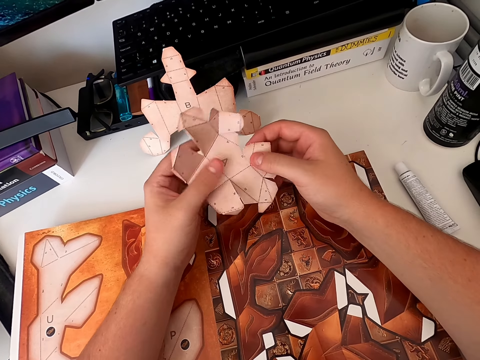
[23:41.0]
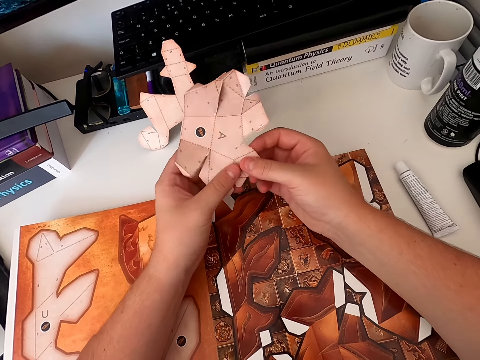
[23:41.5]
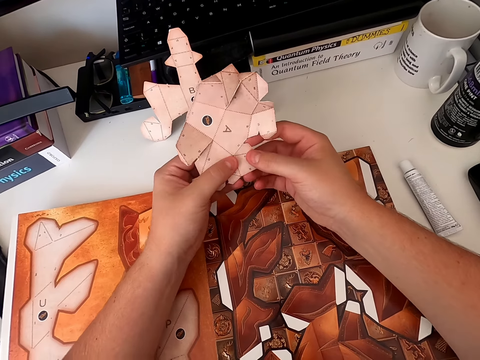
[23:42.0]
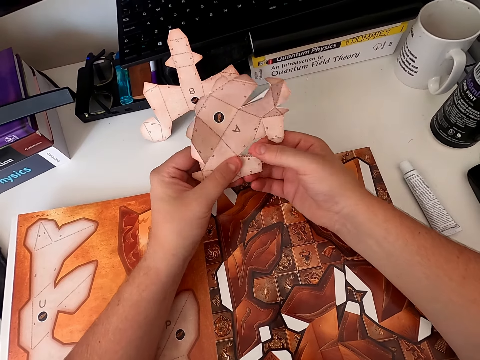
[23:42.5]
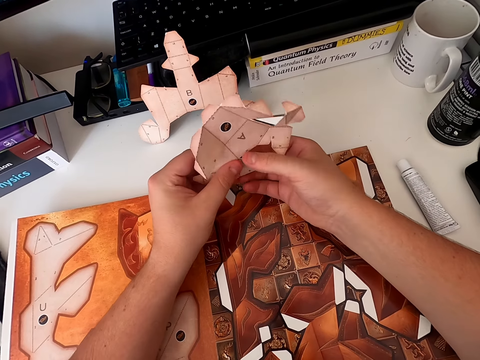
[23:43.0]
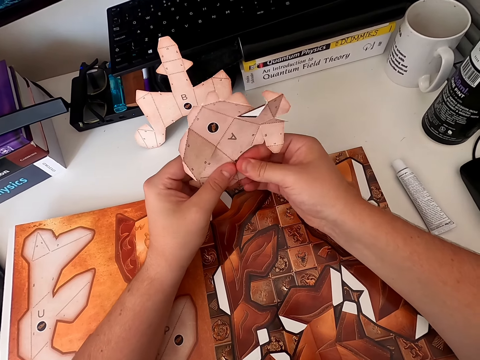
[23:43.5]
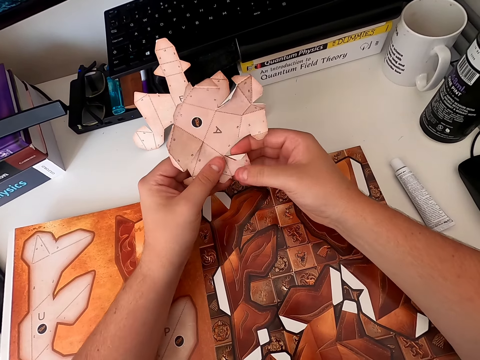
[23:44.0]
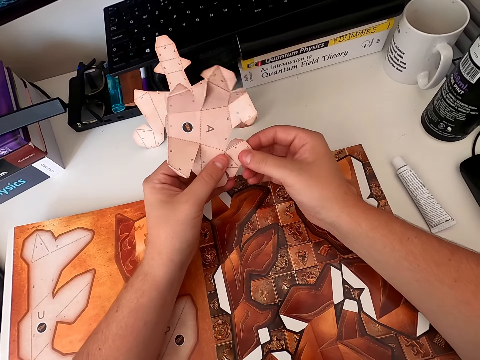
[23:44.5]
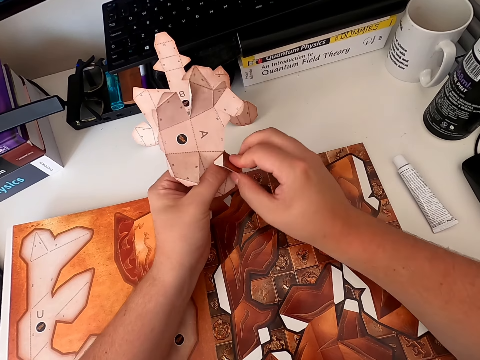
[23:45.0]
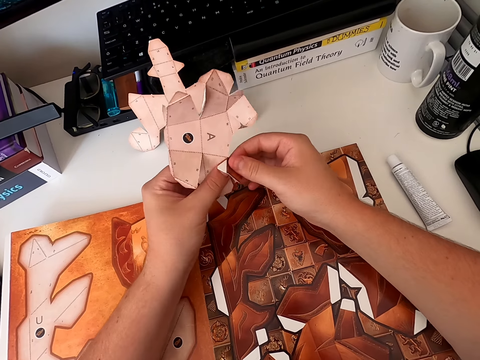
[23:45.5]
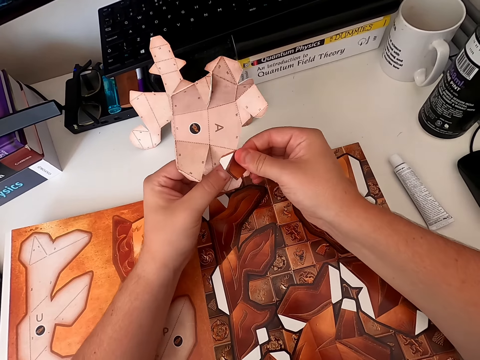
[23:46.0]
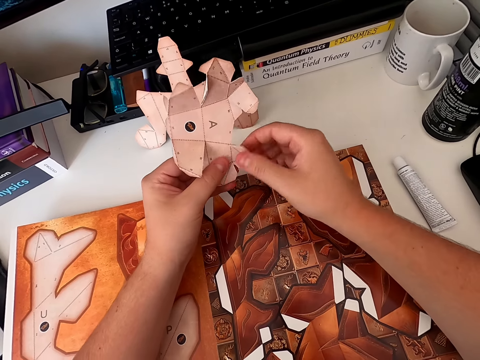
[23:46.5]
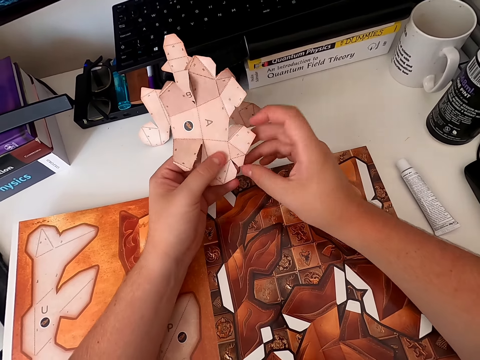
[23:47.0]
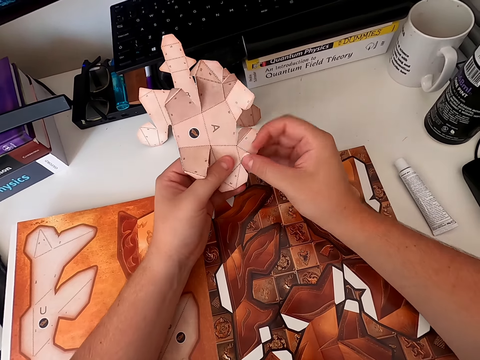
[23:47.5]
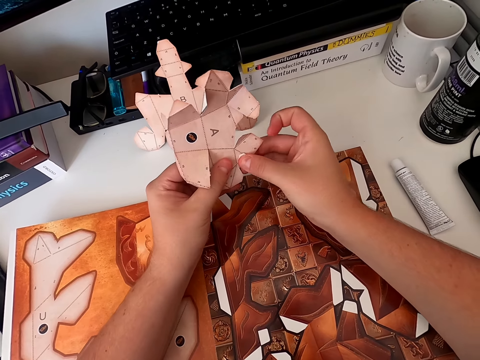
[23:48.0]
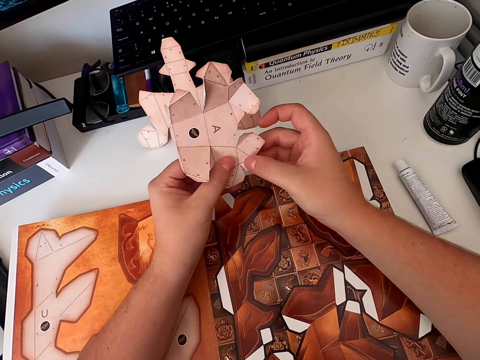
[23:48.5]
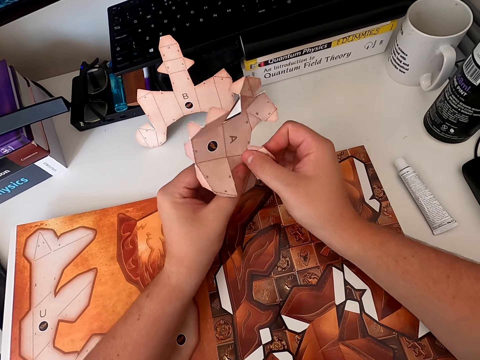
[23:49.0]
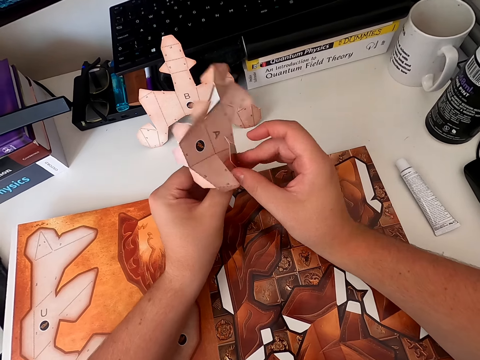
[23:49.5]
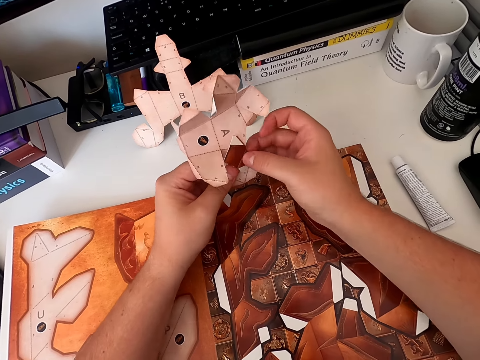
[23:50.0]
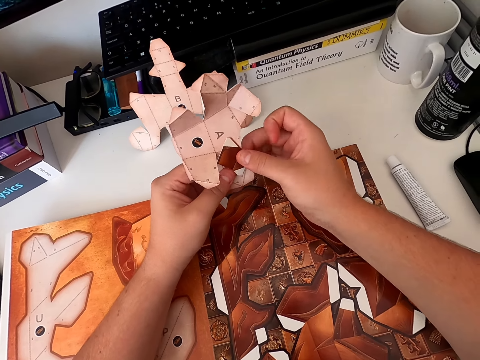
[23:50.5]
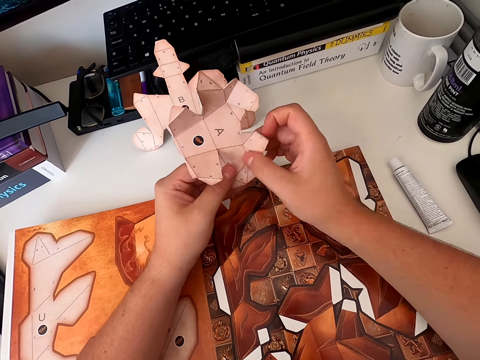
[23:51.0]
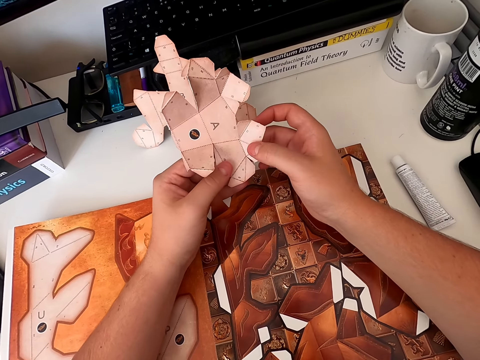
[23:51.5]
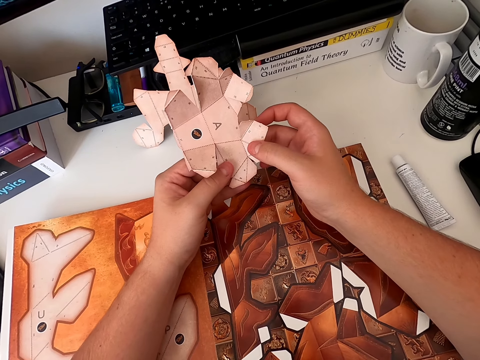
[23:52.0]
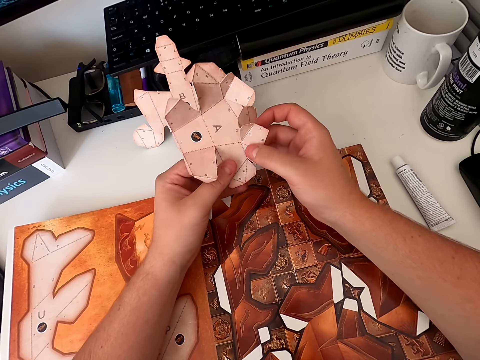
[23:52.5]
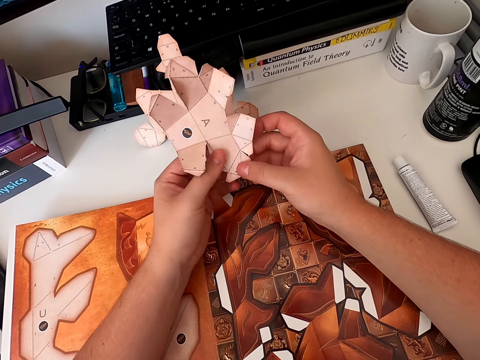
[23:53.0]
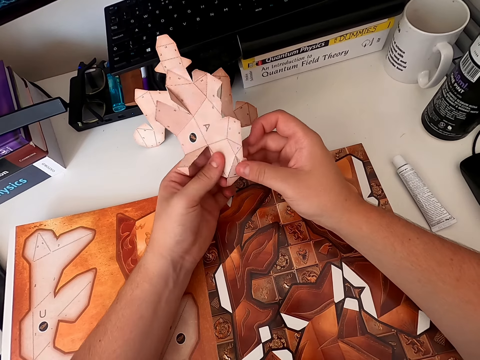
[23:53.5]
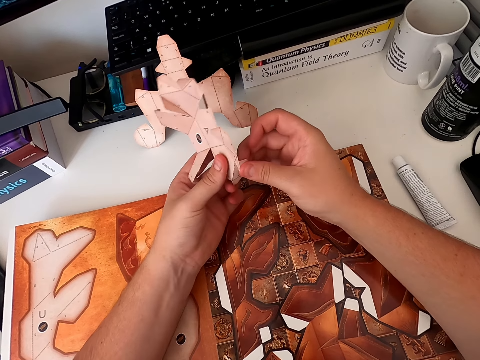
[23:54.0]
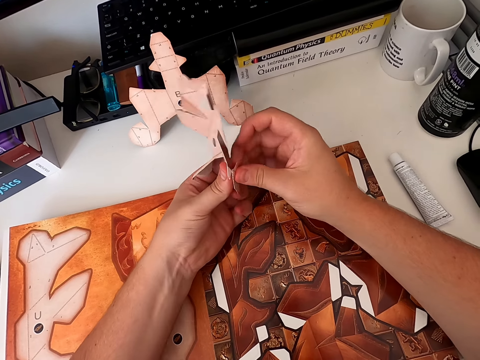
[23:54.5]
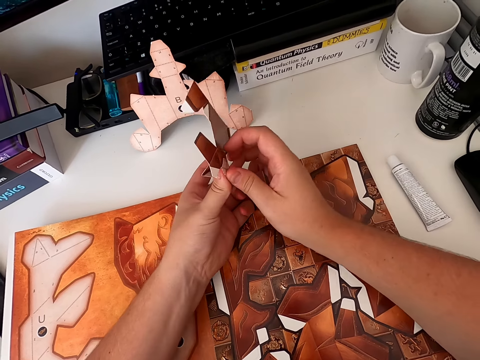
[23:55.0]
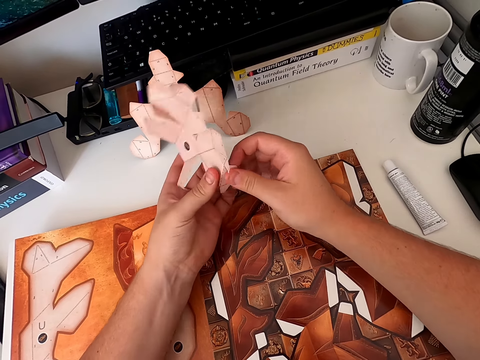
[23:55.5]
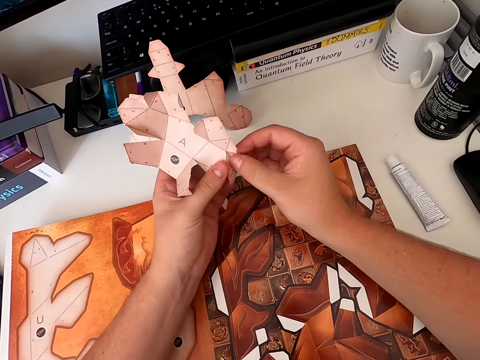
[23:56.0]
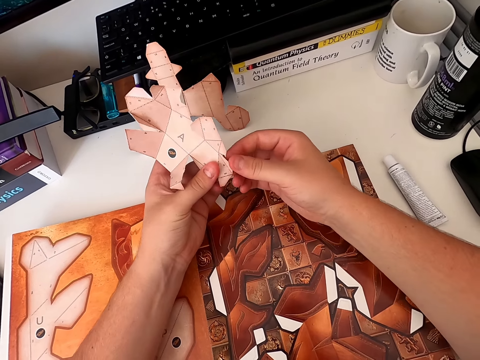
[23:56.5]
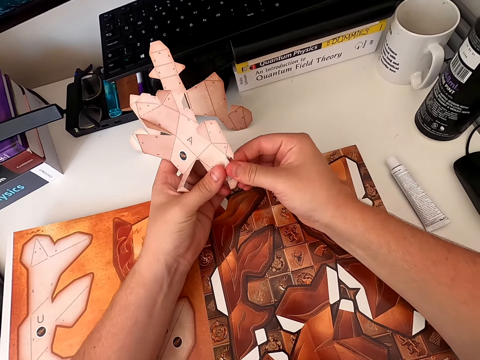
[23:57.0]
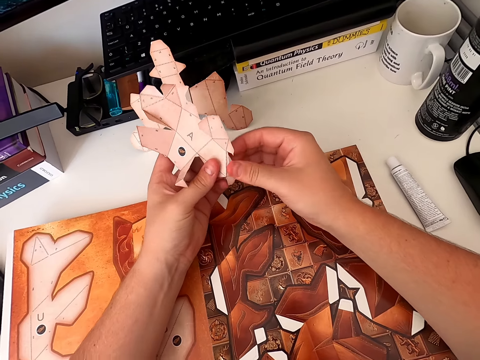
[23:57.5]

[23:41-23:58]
The camera wearer folds a paper craft repeatedly.

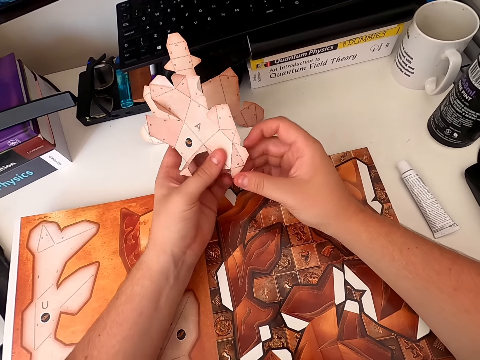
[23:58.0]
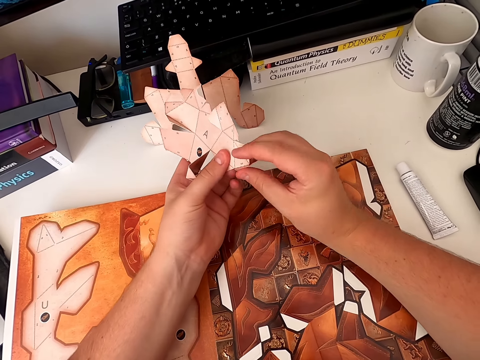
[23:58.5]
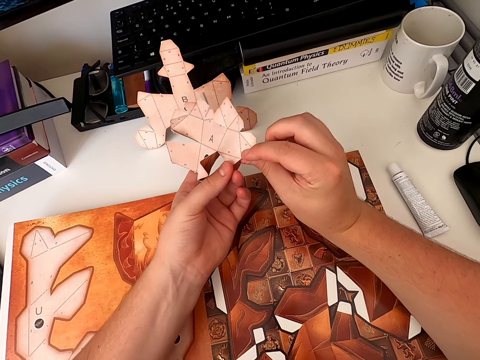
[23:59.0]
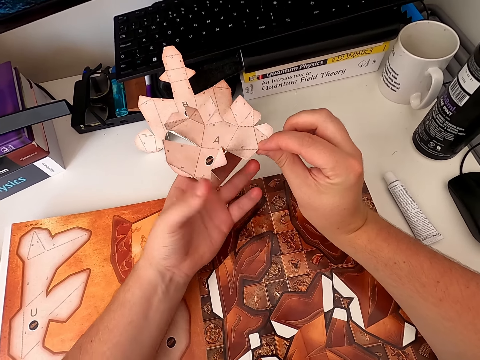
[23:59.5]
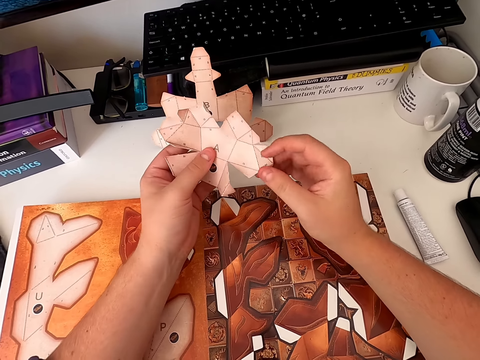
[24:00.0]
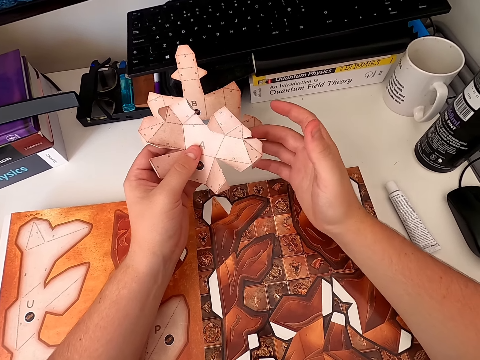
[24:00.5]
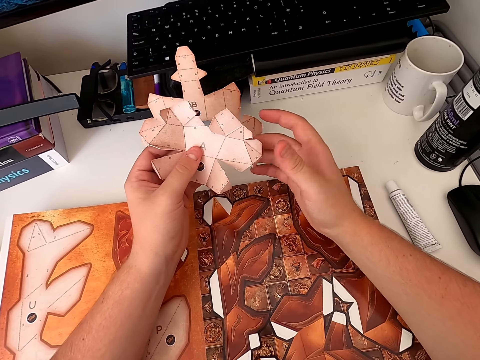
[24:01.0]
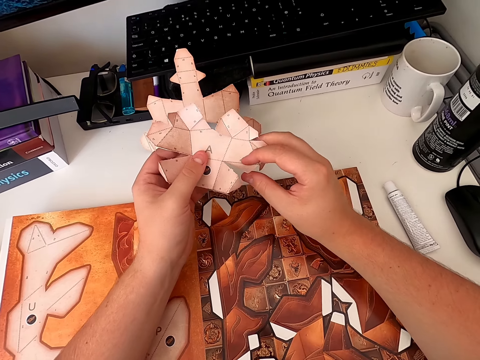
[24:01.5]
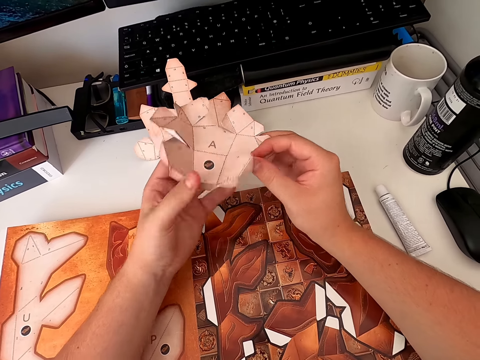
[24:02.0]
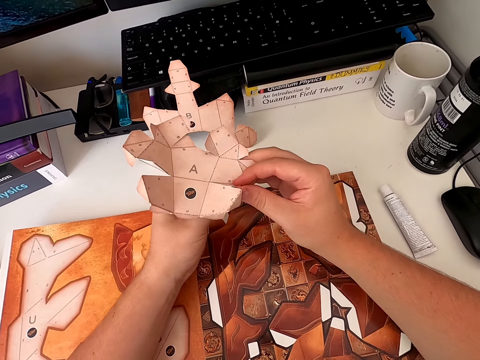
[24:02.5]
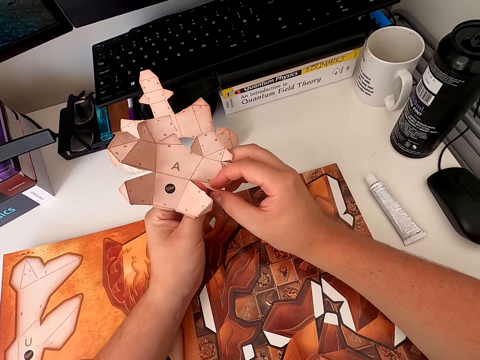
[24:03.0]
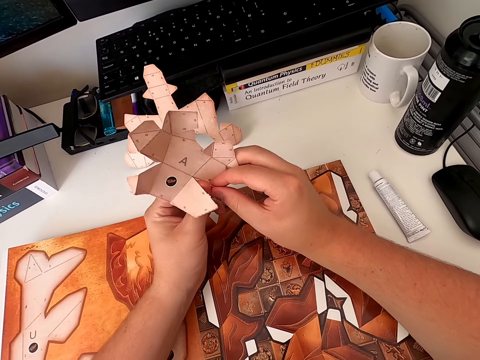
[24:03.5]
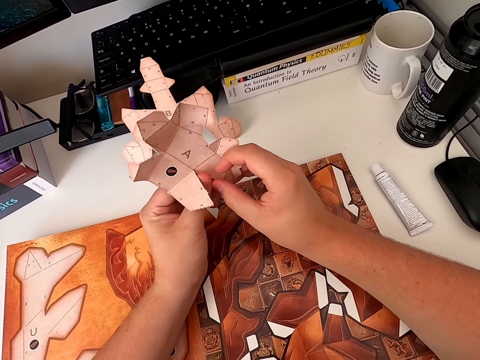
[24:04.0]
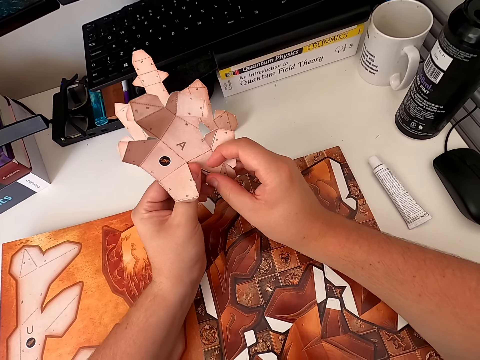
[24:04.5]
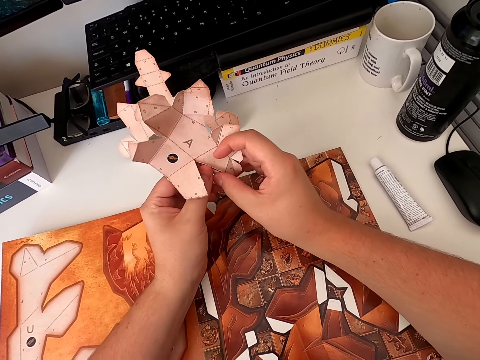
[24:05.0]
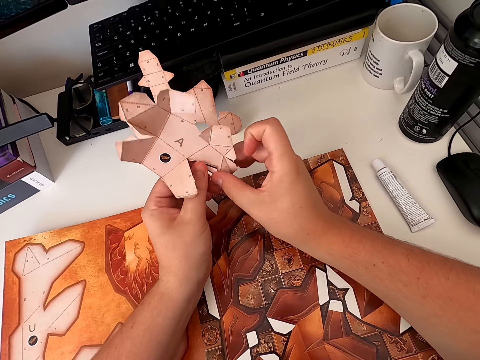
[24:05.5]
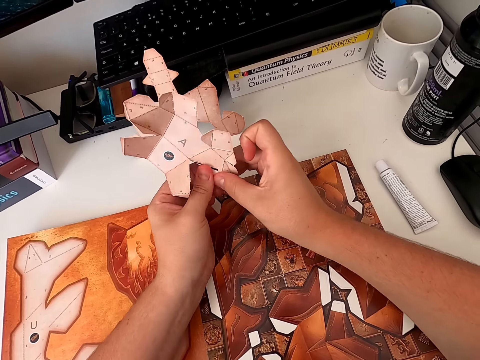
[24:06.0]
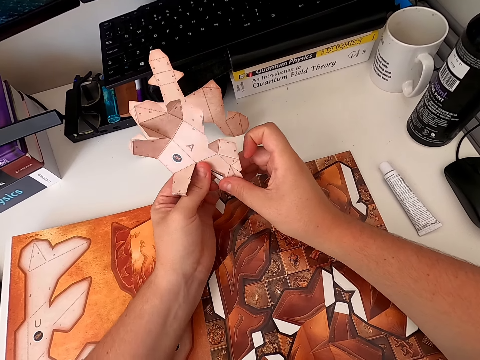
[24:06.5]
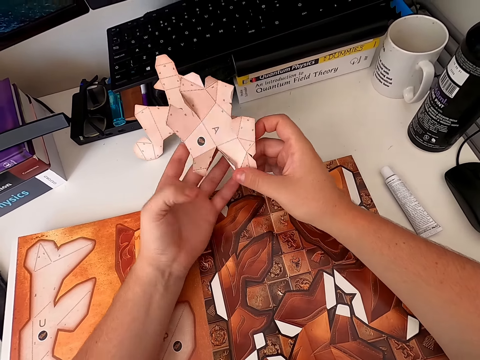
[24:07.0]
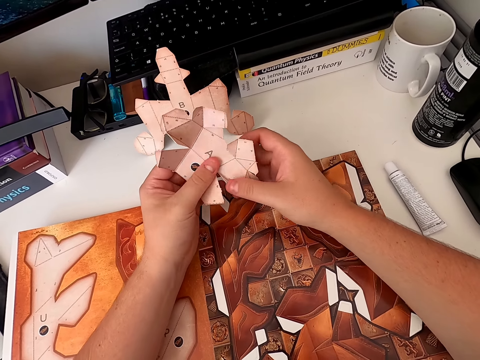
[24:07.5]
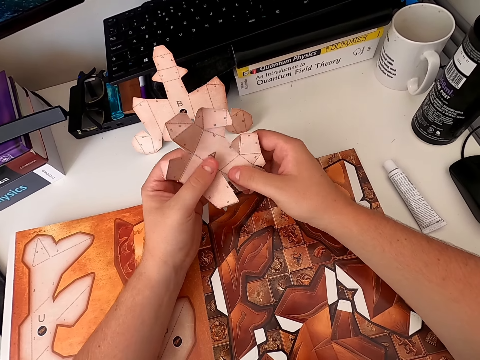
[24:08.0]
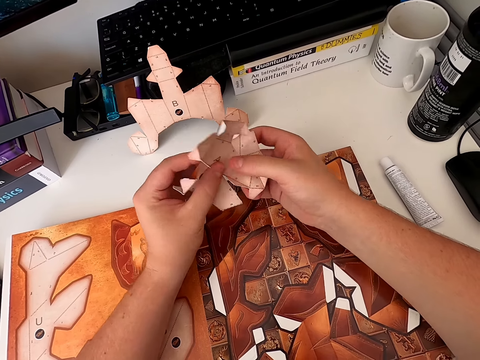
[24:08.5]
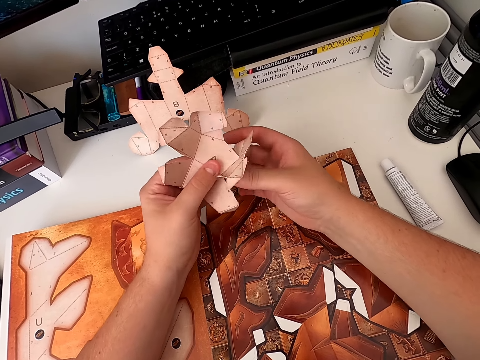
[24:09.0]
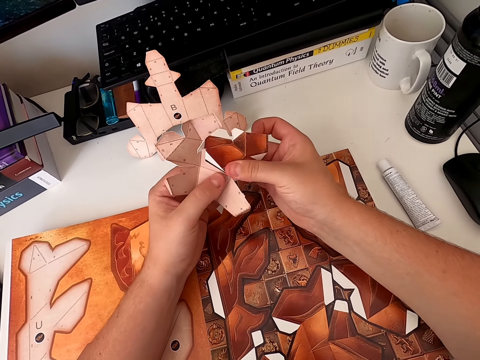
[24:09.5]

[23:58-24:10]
The camera wearer folds a paper craft repeatedly.
